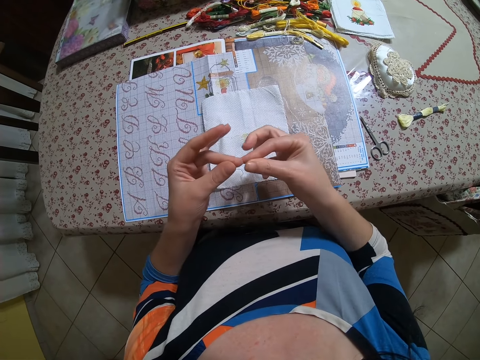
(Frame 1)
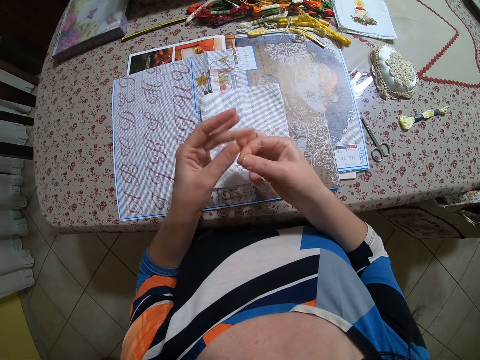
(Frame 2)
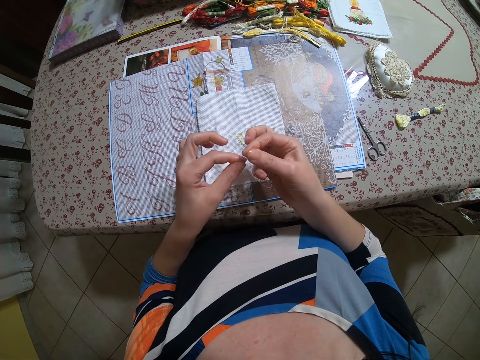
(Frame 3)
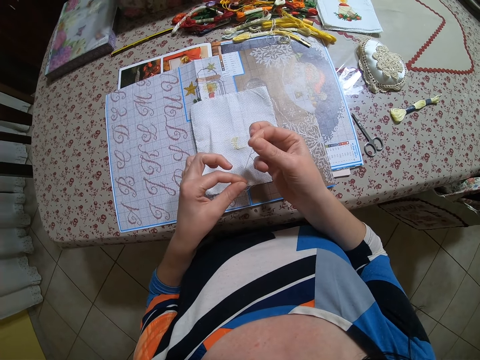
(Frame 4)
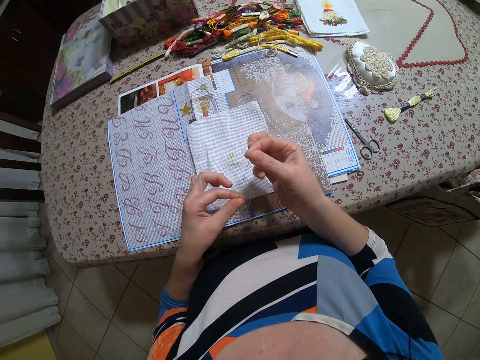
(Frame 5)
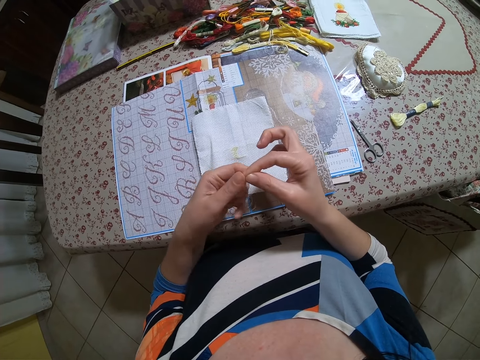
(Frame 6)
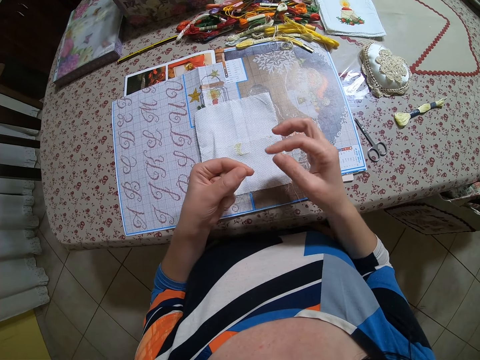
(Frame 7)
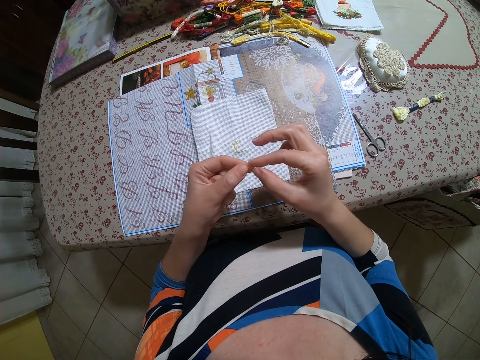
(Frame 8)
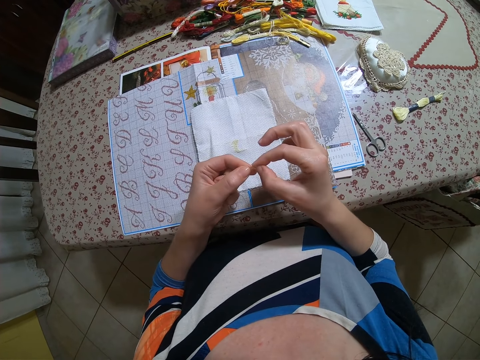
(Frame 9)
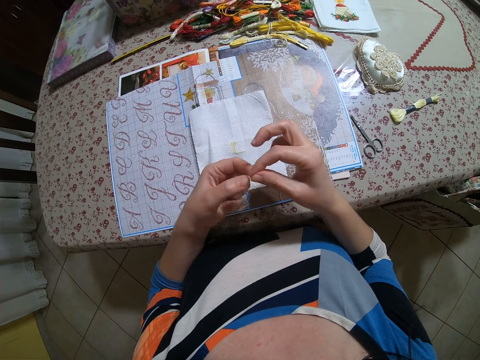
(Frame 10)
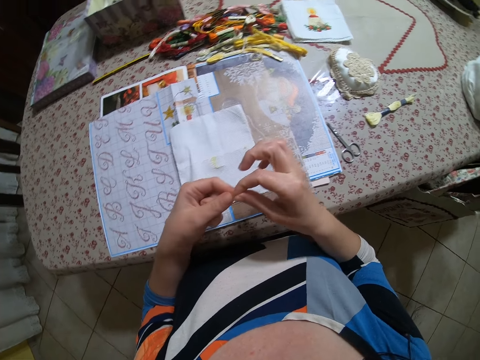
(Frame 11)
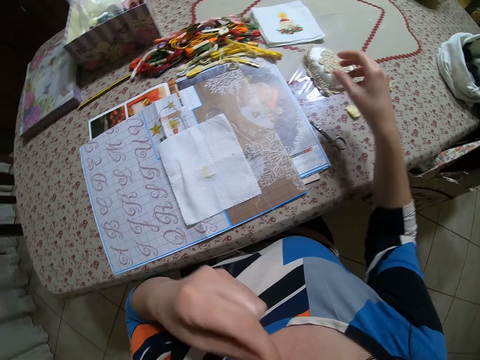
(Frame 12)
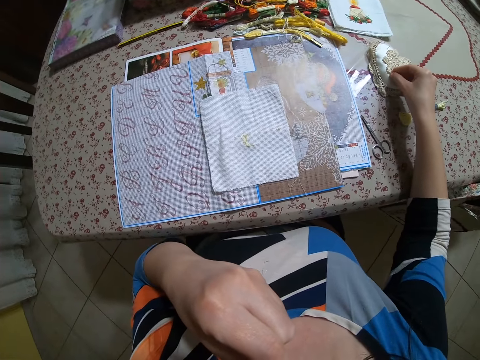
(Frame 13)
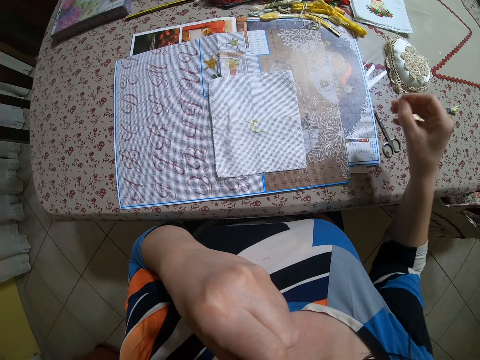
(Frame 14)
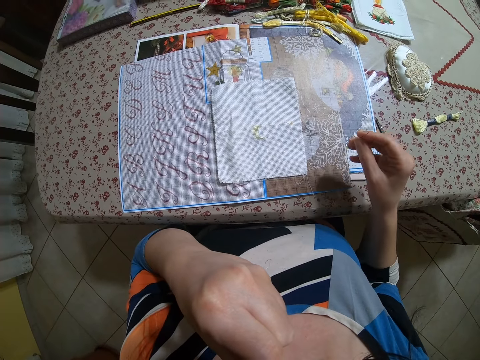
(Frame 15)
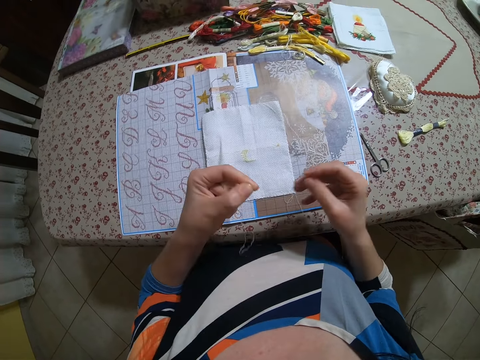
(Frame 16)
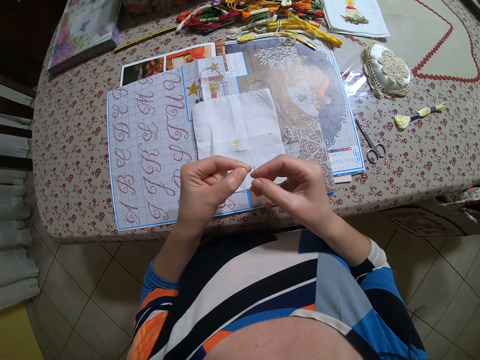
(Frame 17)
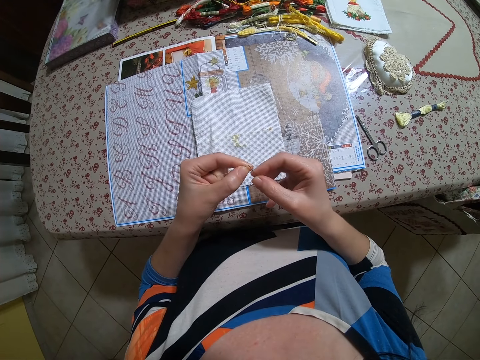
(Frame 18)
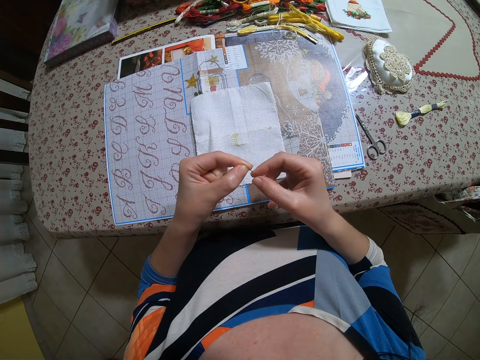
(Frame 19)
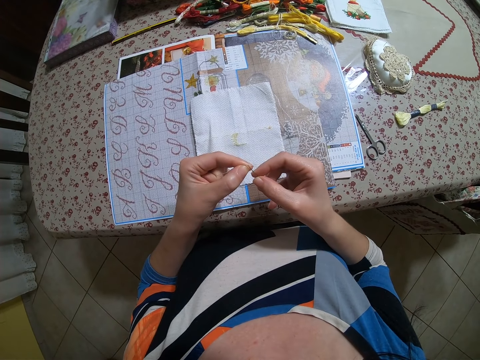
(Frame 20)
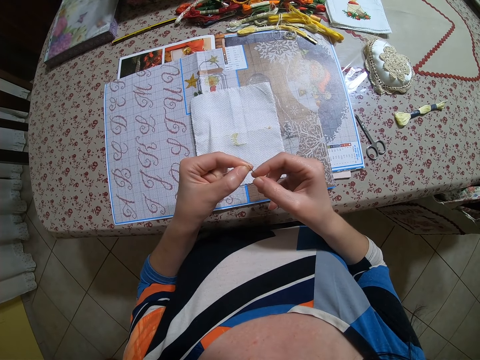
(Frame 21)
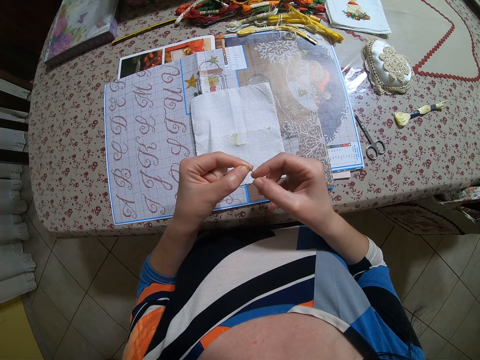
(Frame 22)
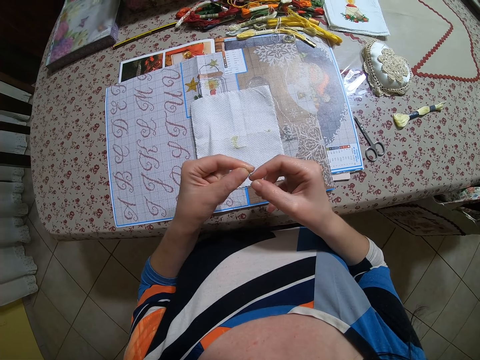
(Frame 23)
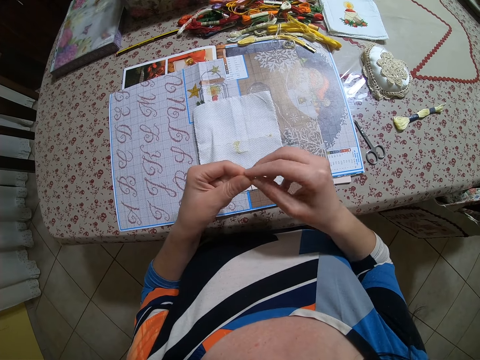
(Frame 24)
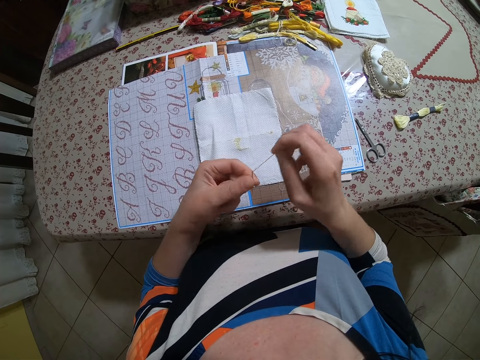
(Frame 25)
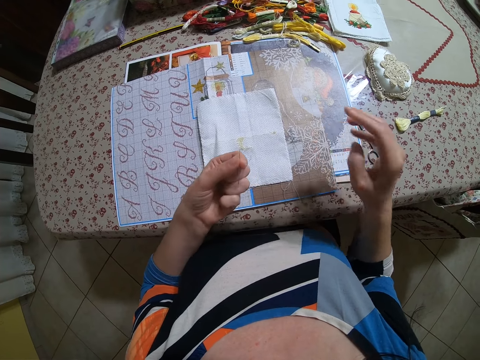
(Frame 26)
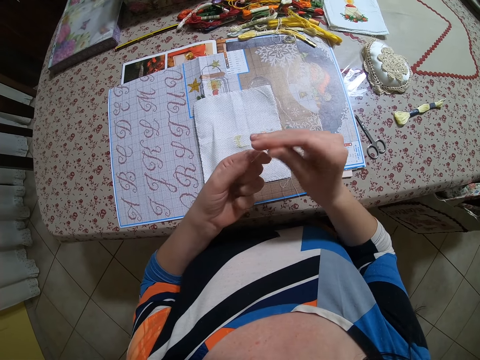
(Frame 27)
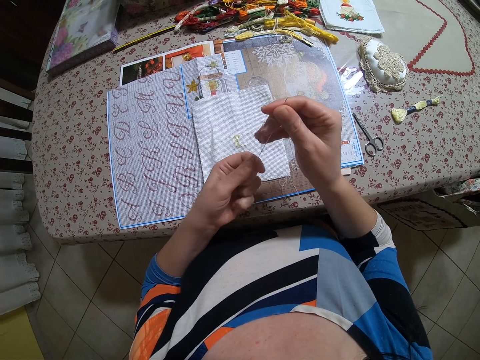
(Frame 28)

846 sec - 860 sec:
The camera wearer folds the thread with her hands. She adjusts the thread with her hand. She puts the thread in her mouth with her left hand. She picks the needle on the needle pad with her right hand. She puts the thread in the needle with her hands. She pulls the thread with her hand.

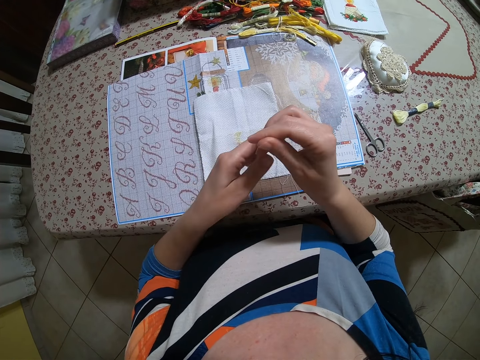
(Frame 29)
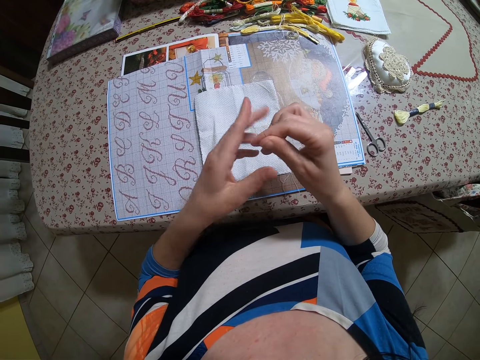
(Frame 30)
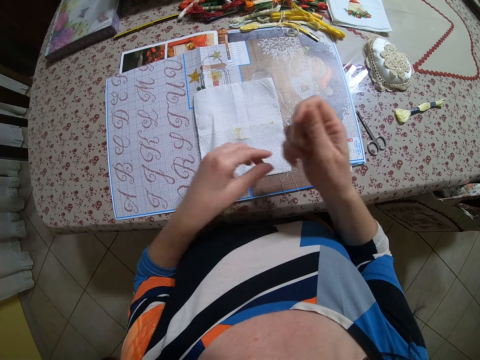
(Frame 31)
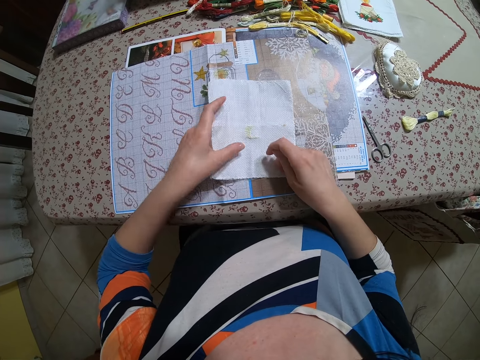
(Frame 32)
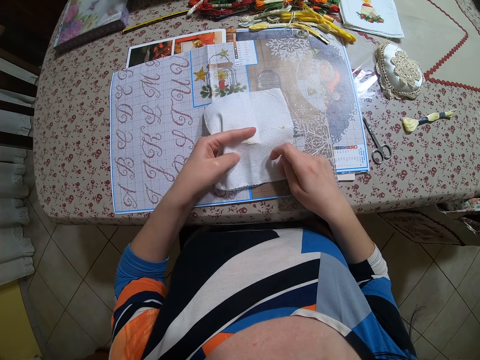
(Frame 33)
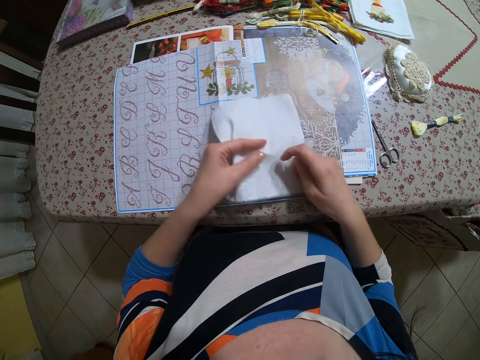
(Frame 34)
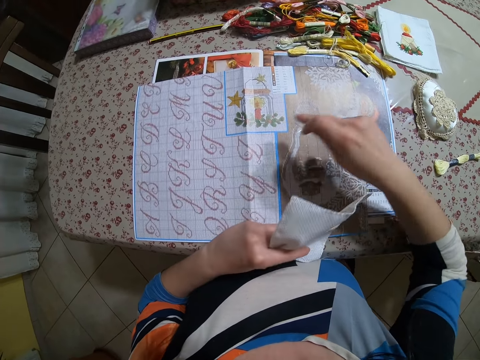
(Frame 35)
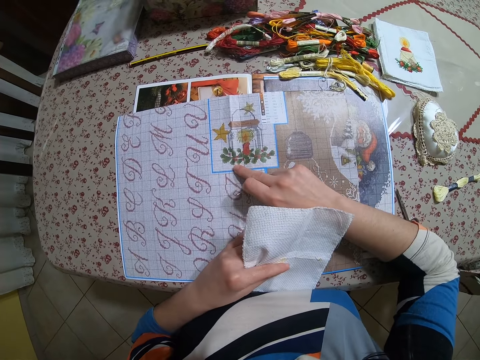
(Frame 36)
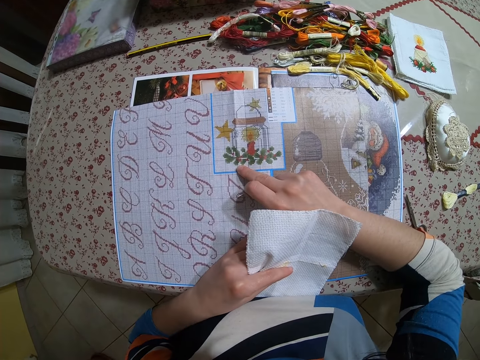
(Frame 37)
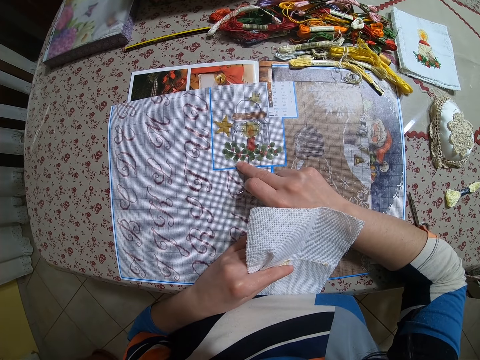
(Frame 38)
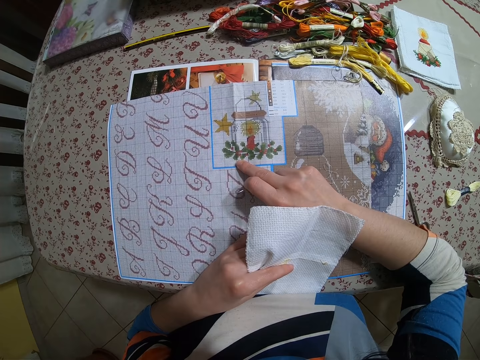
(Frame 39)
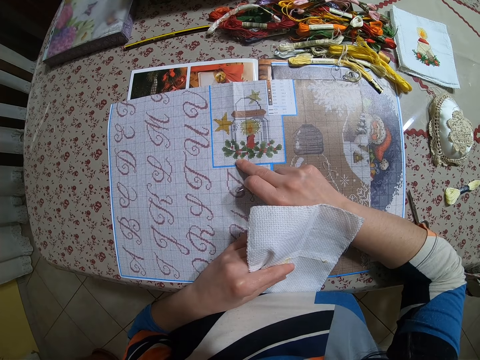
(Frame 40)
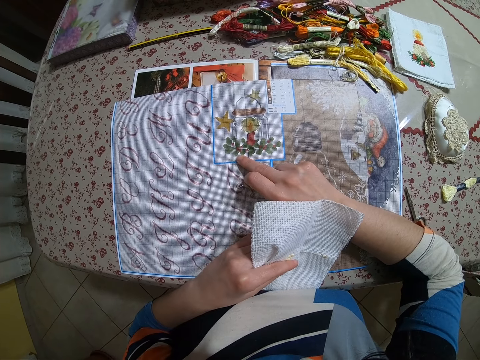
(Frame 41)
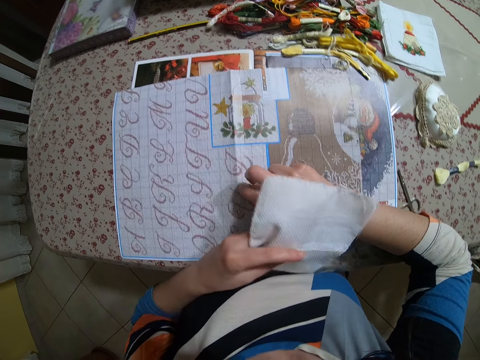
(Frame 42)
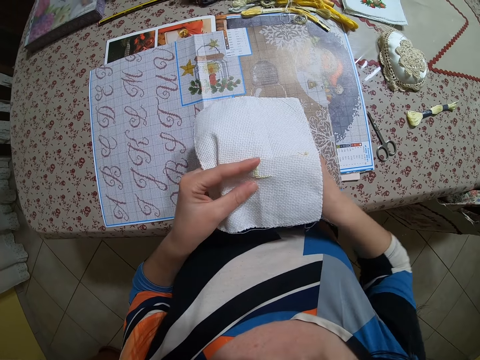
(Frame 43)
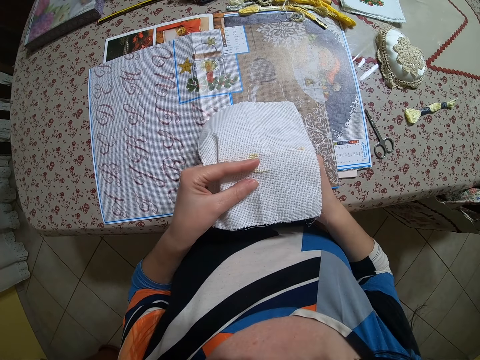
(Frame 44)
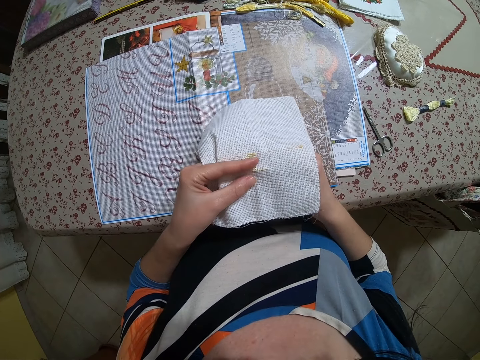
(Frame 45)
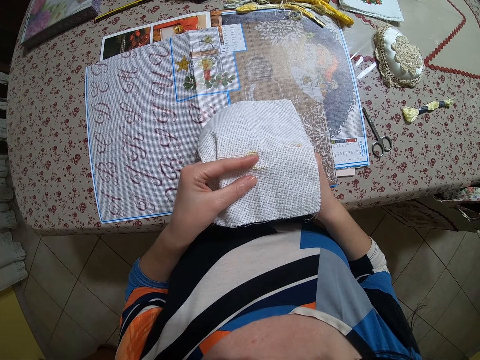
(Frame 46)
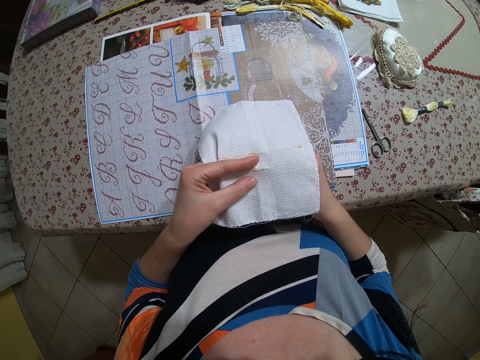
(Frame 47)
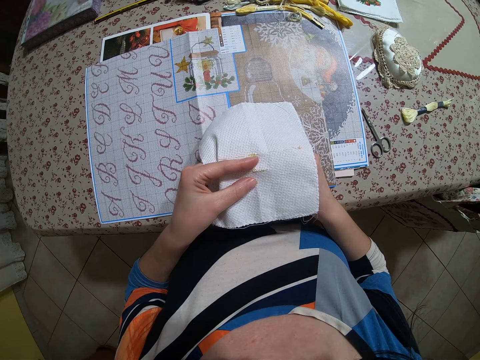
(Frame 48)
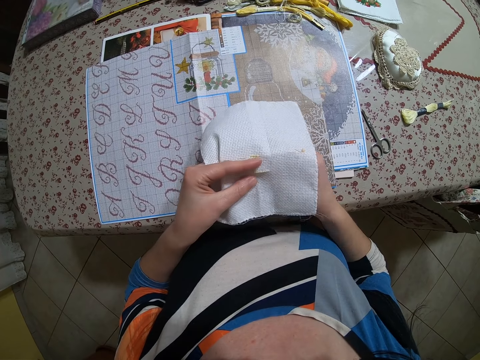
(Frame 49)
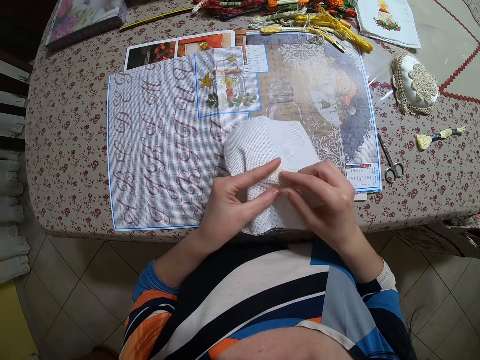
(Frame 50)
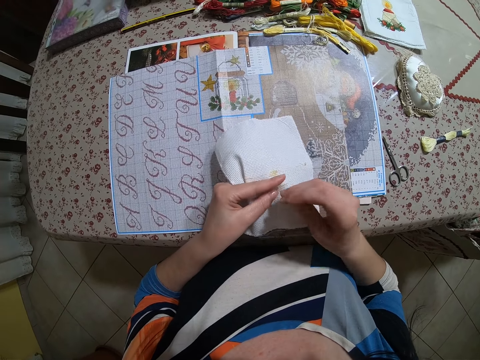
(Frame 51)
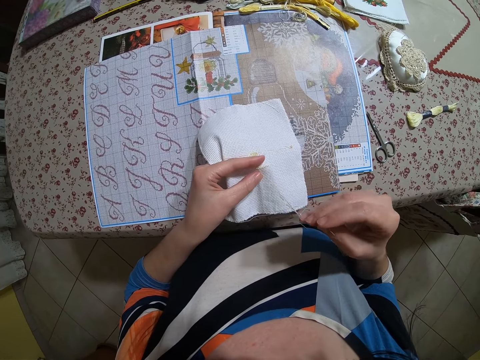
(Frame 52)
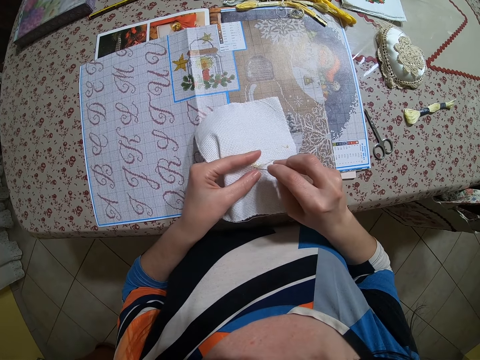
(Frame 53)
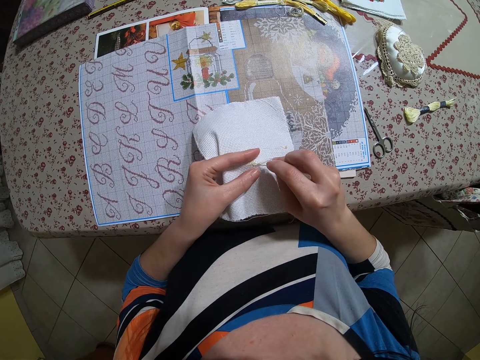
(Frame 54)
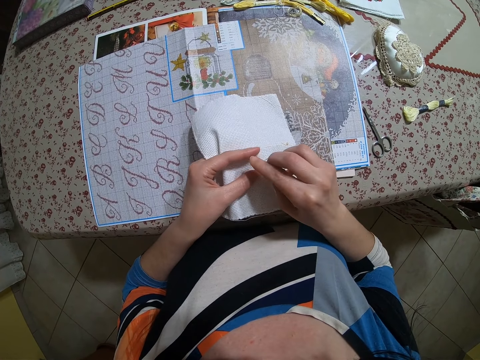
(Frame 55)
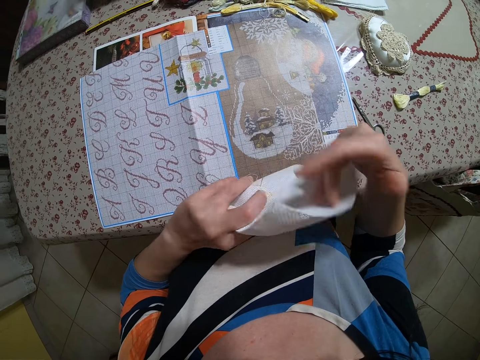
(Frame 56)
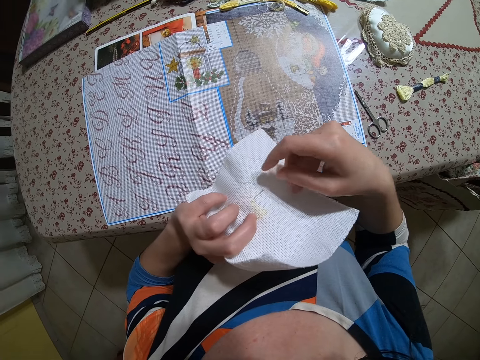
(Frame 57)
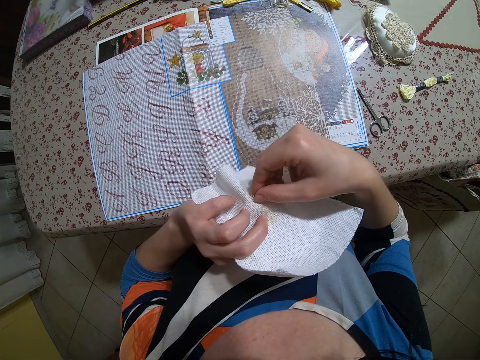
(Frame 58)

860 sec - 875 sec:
The camera wearer adjusts the thread with a hand. She holds the cloth with a hand. She takes the piece of cloth from the table with her hands. She places a hand on the paper. She presses down a book on the table with her right hand. She stitches the piece of cloth in her left hand with the needle in her right hand. She inserts the needle through the cloth. She pulls the needle. She inserts the needle through the cloth.
